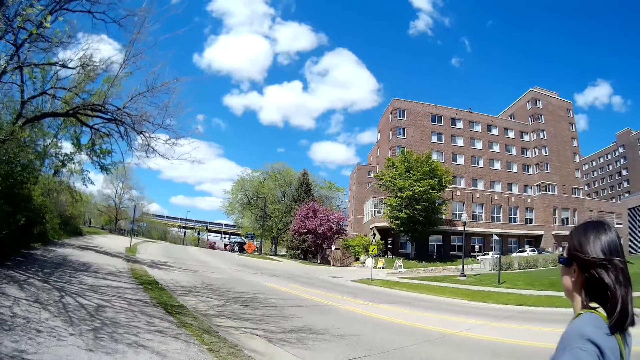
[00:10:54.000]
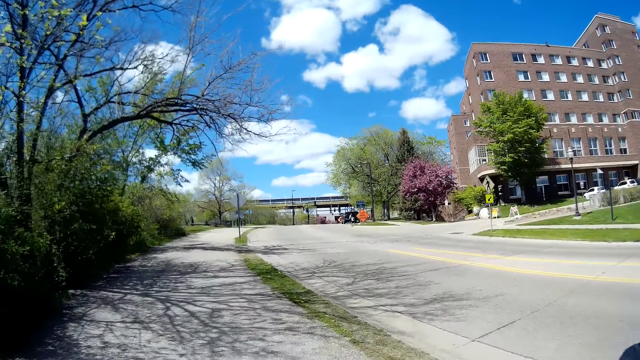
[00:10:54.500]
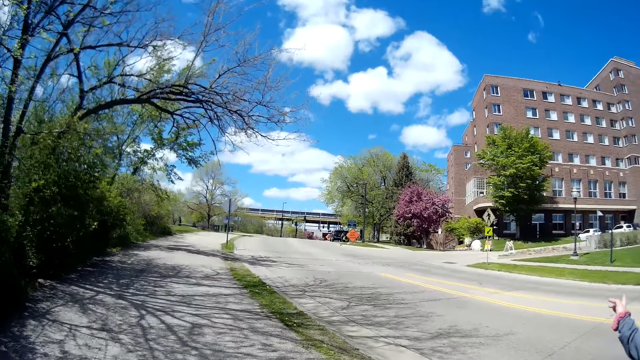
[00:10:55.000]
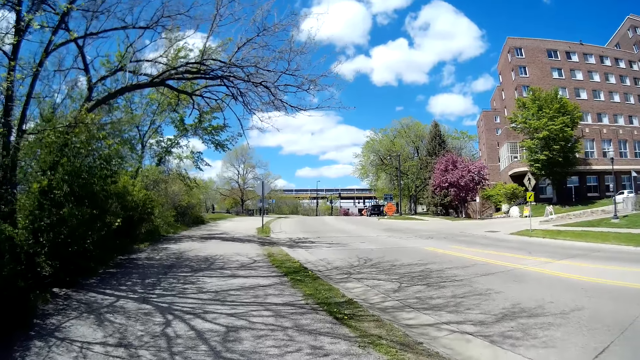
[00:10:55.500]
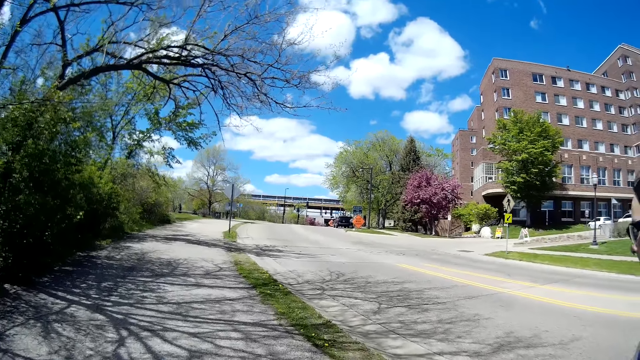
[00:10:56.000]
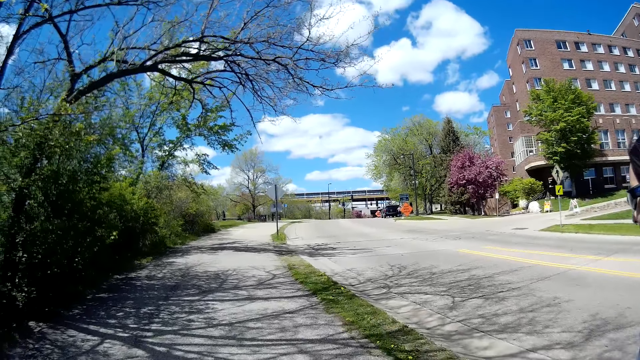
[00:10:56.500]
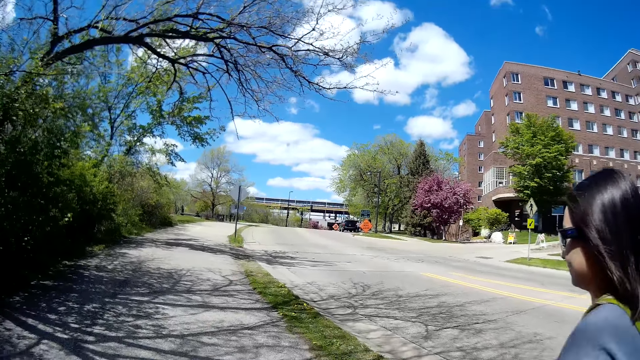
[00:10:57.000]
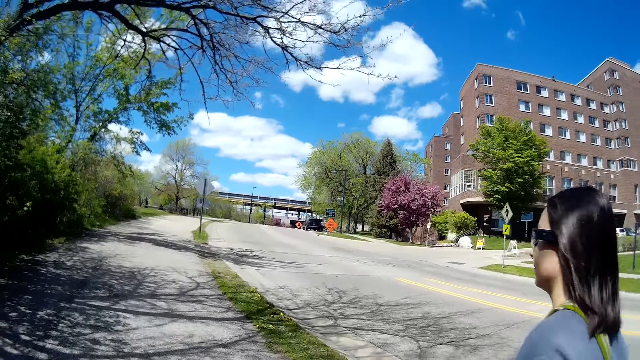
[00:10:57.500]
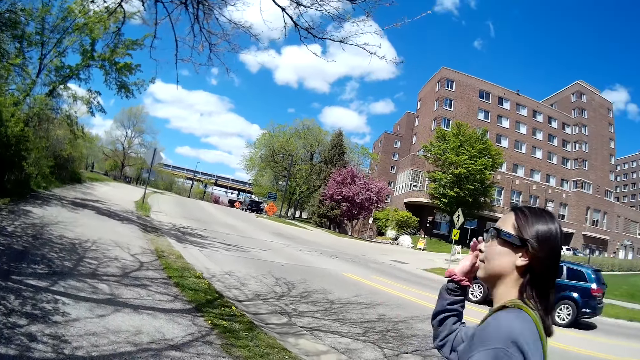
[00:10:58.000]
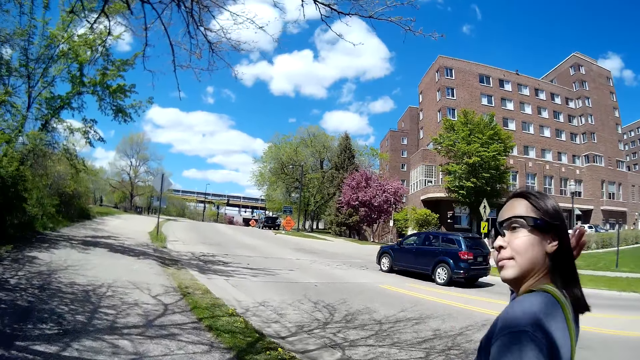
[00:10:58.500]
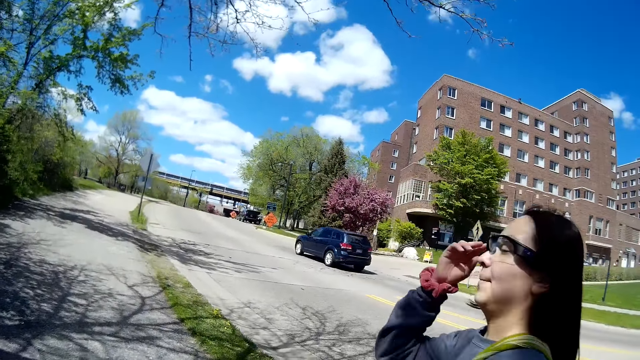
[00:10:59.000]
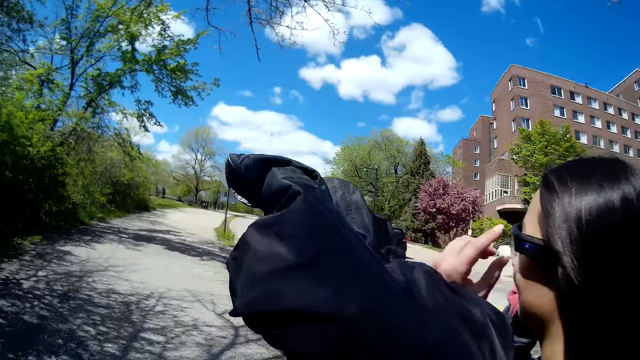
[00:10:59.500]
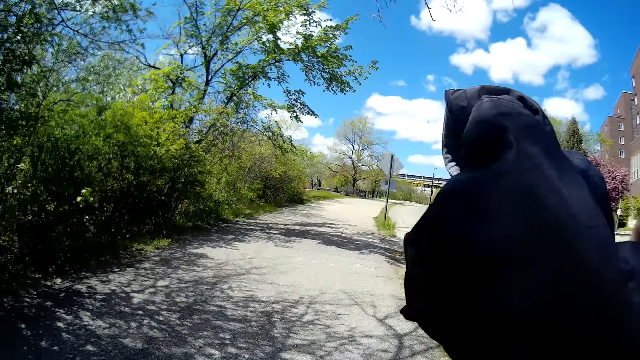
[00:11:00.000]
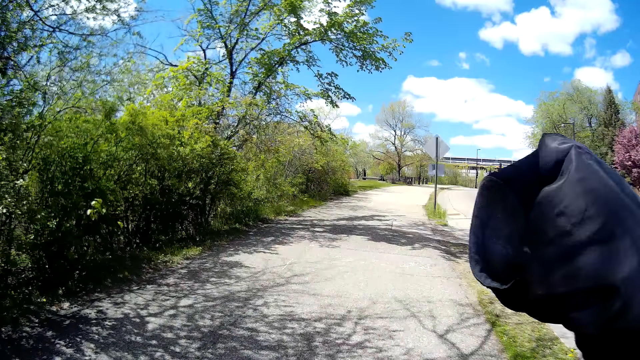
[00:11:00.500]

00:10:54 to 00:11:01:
The camera wearer looks at a woman. They converse with the woman. The woman touches the glasses.
